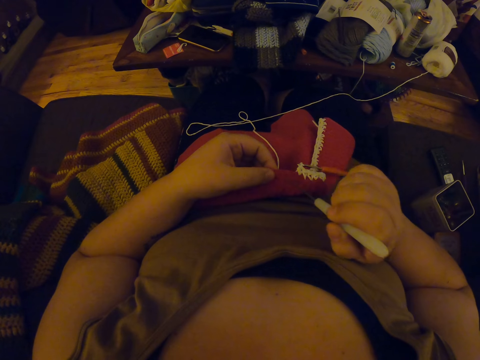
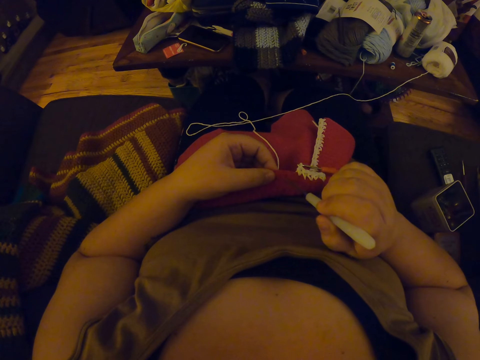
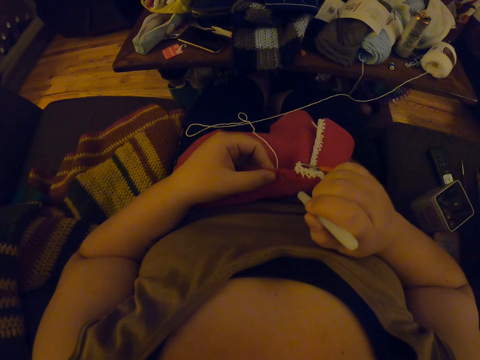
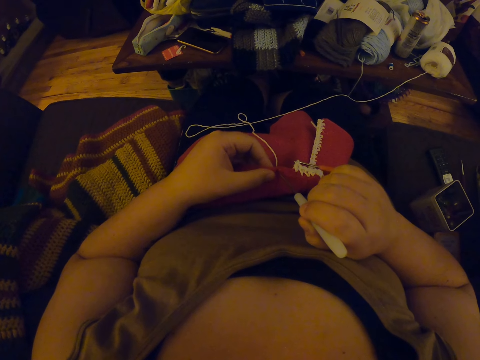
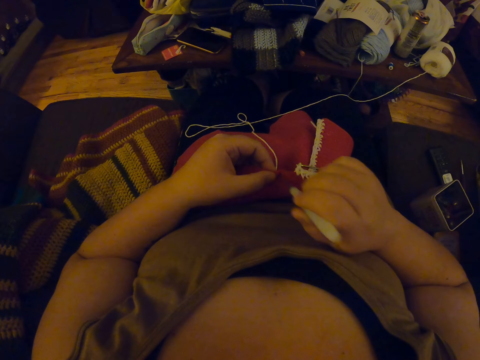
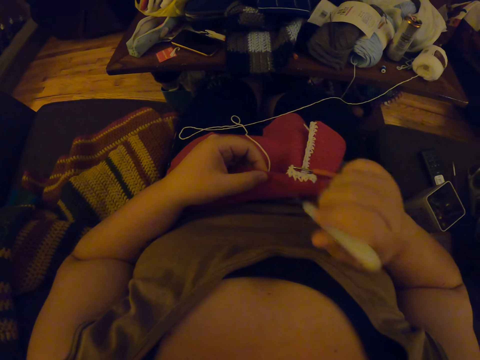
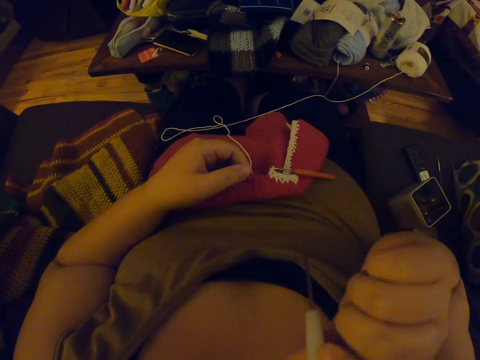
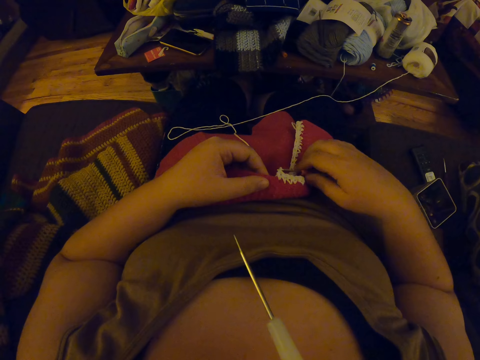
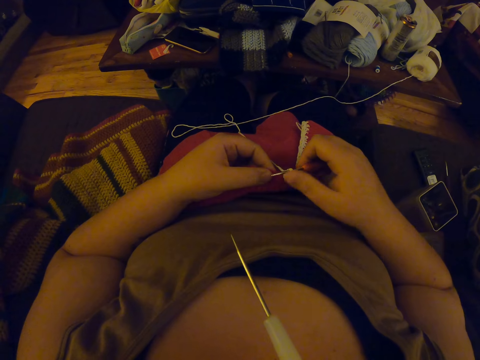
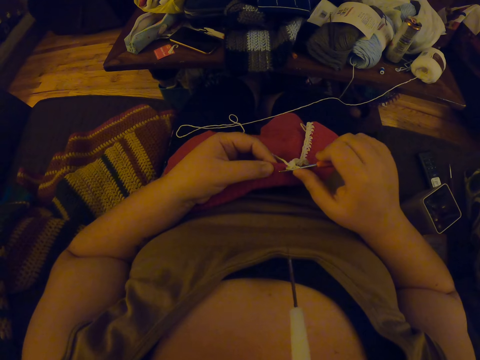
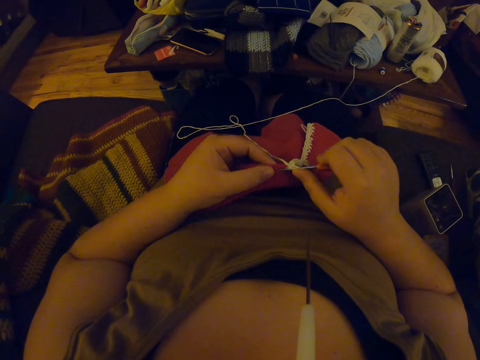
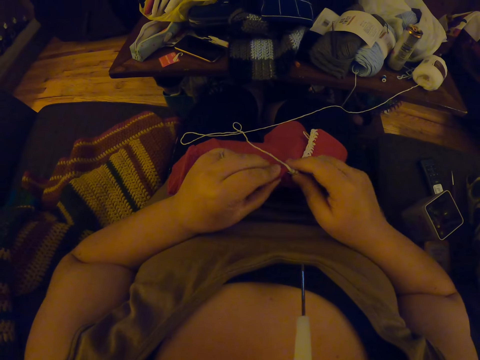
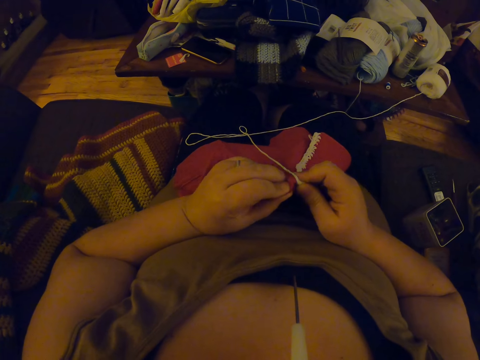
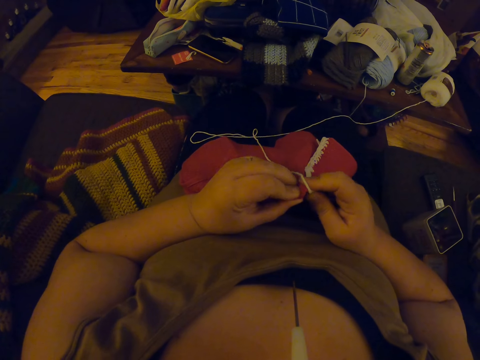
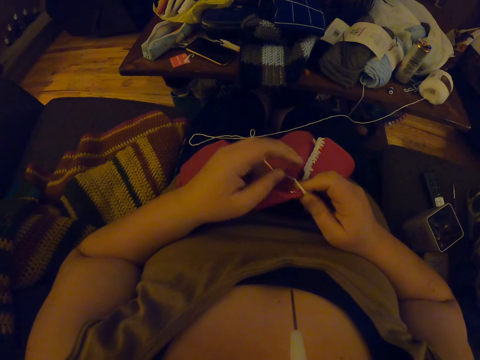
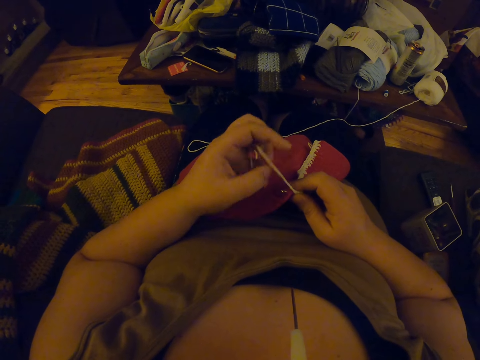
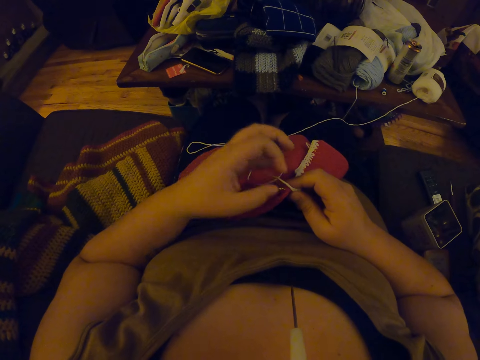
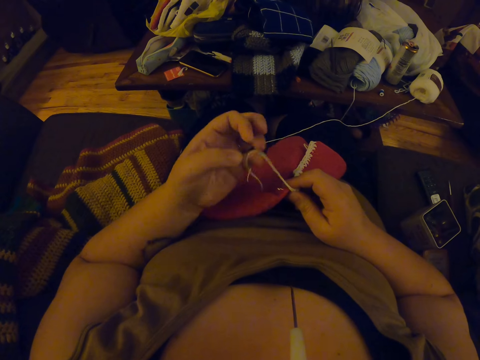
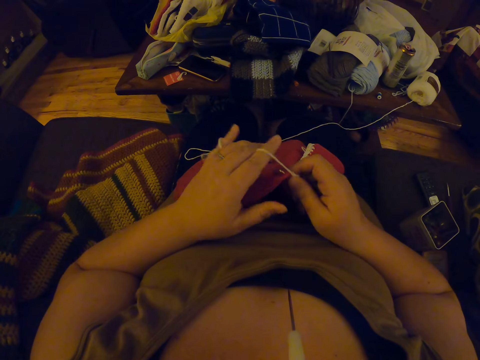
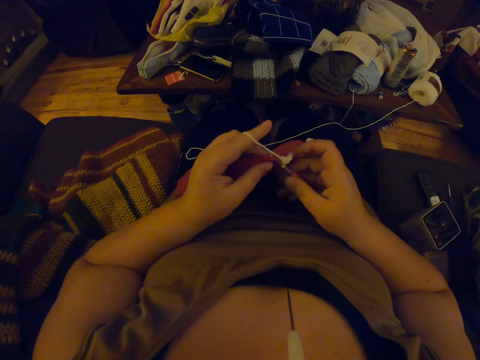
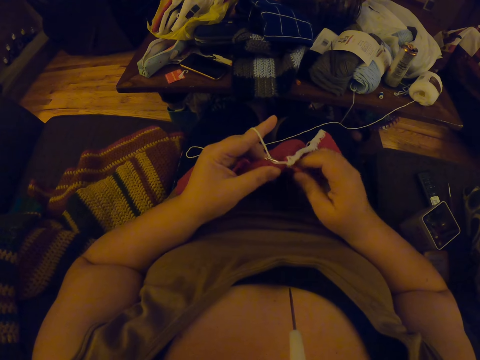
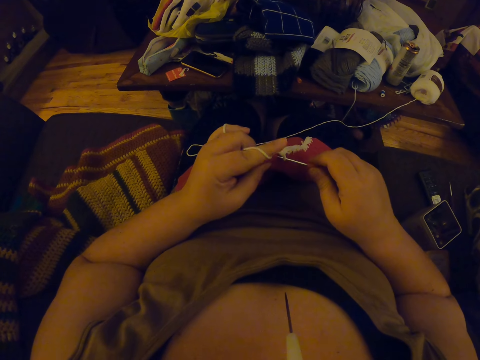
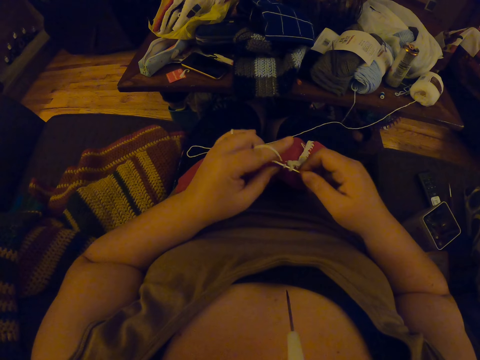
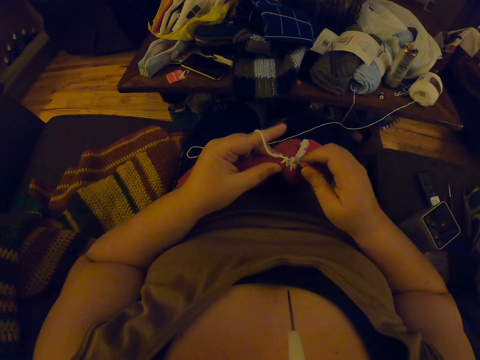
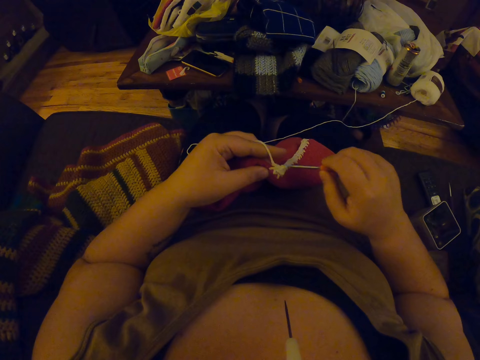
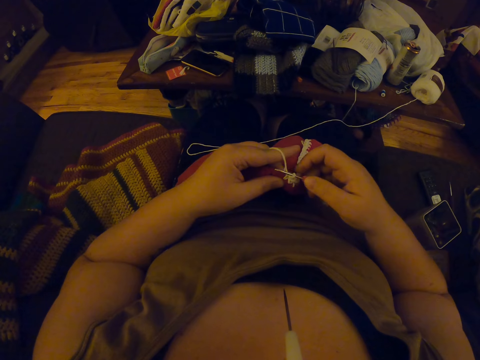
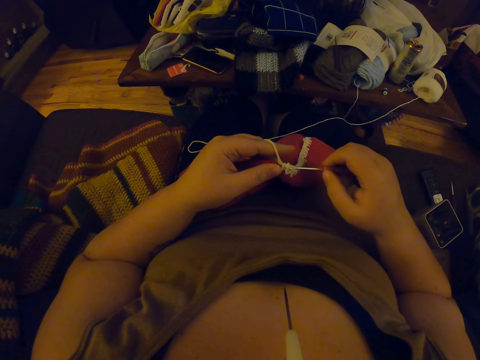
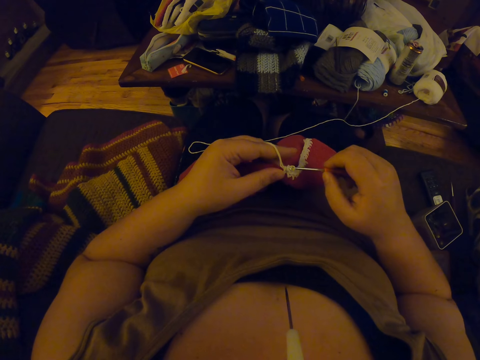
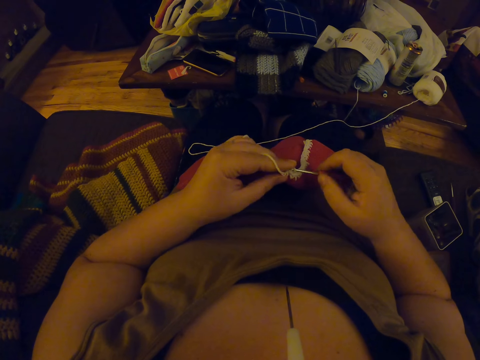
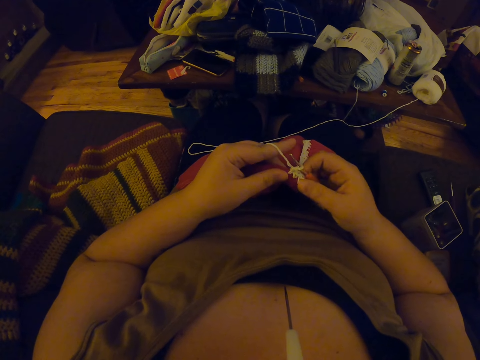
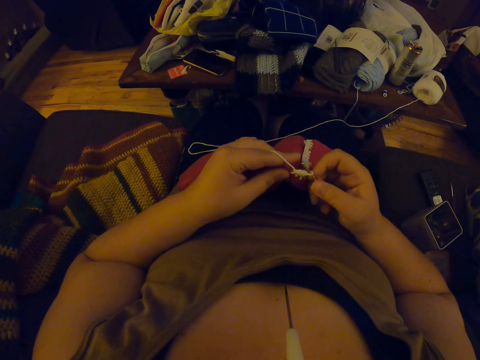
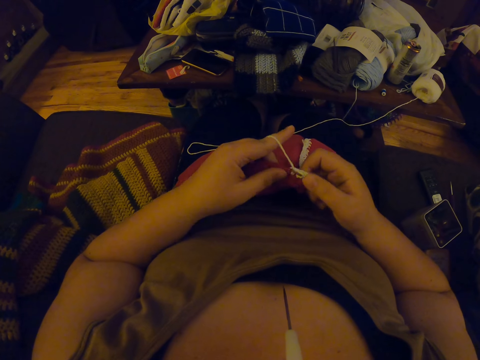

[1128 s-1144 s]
The camera wearer puts the crochet hook back into her mouth. She picks the crochet hook from her lap with her right hand. She continues crocheting with the yarn. She winds a yarn on her finger. She knits the fabric.

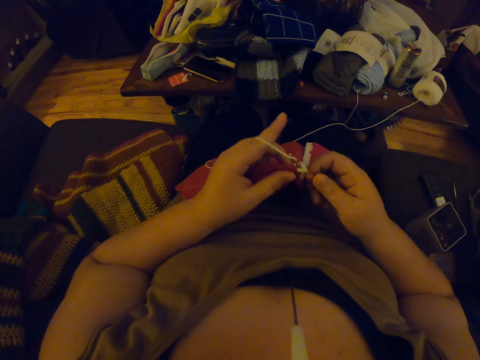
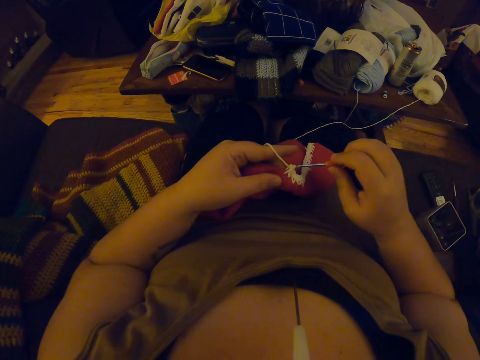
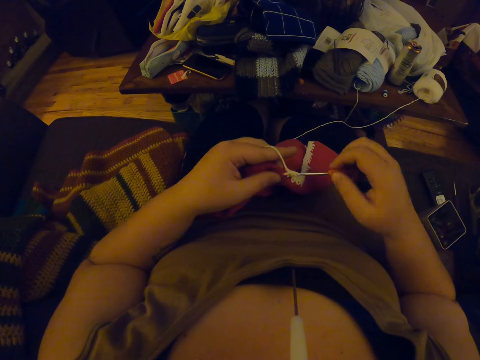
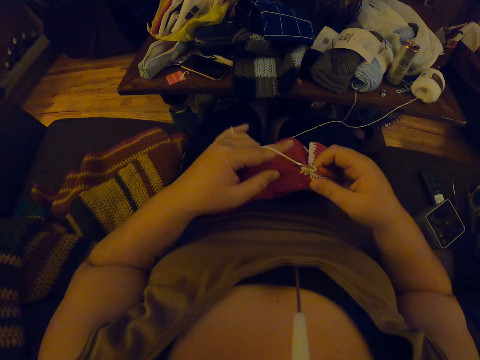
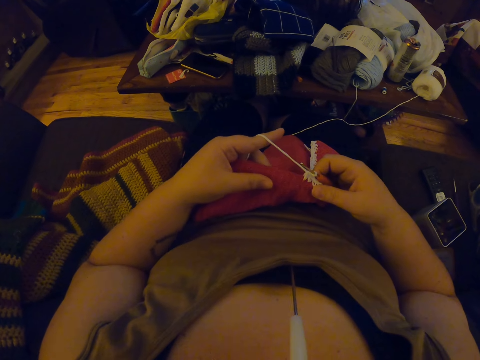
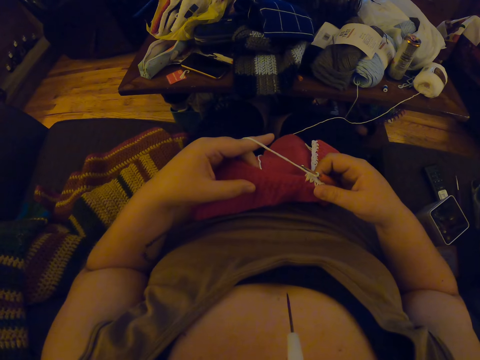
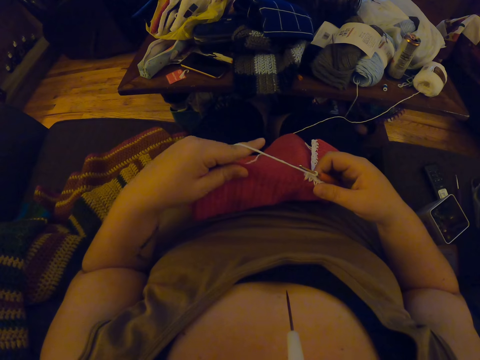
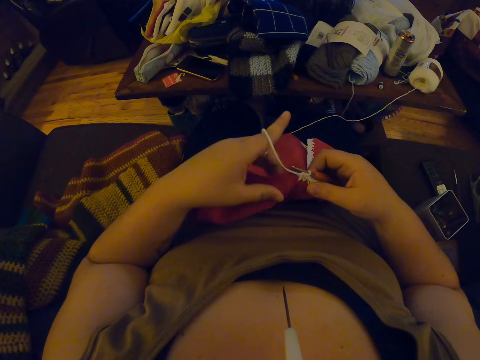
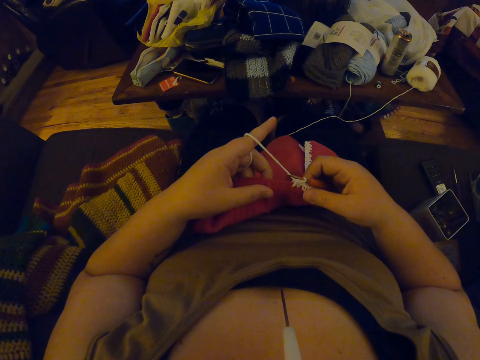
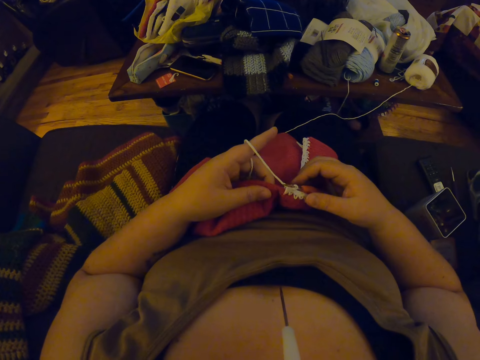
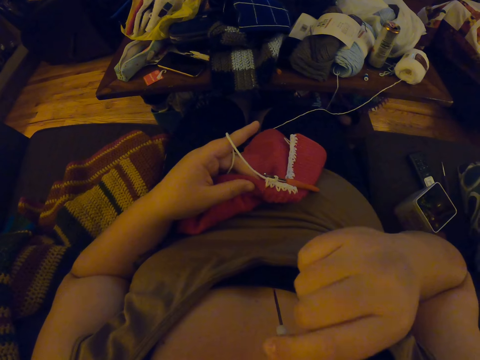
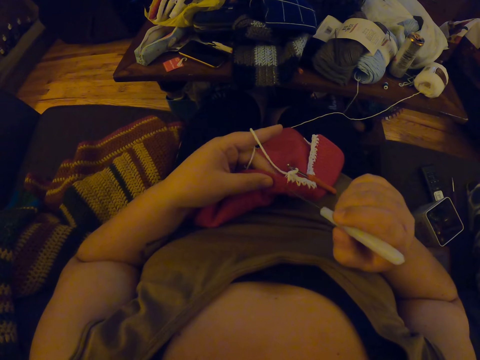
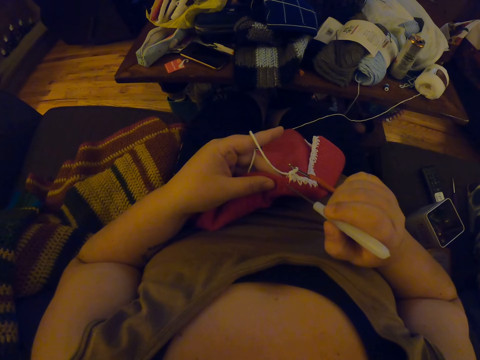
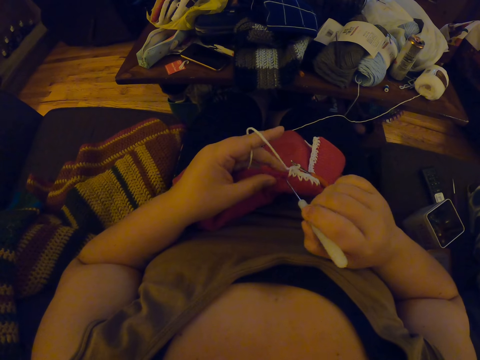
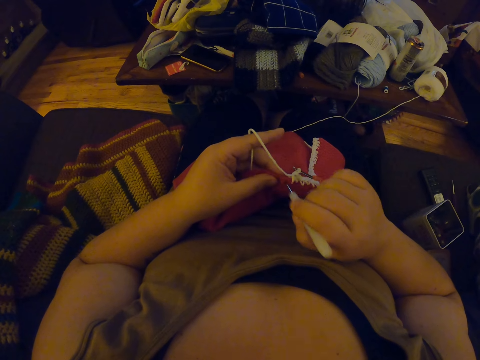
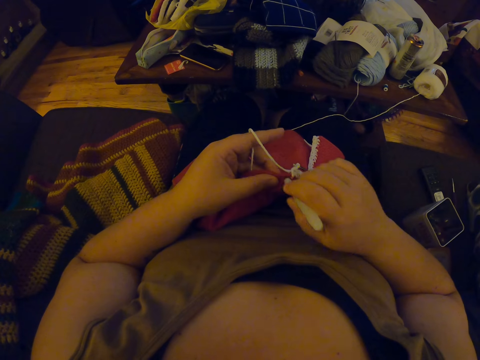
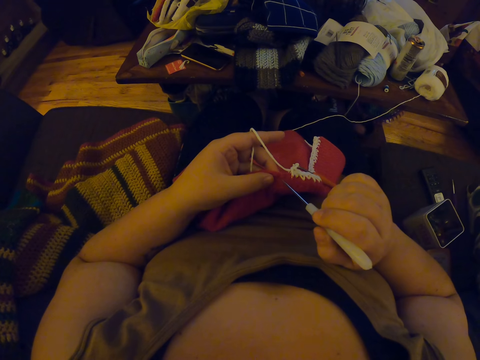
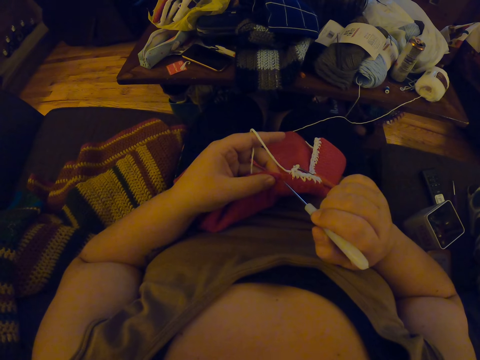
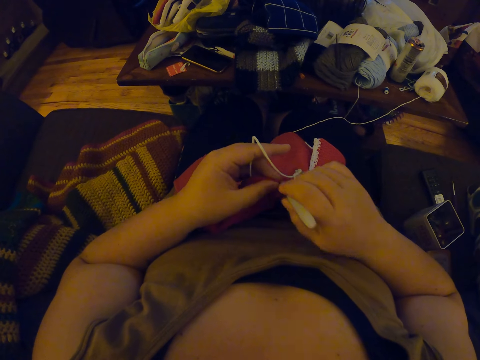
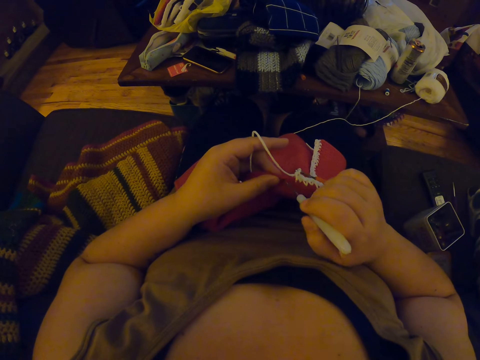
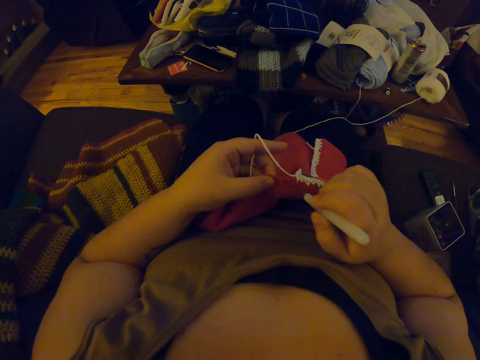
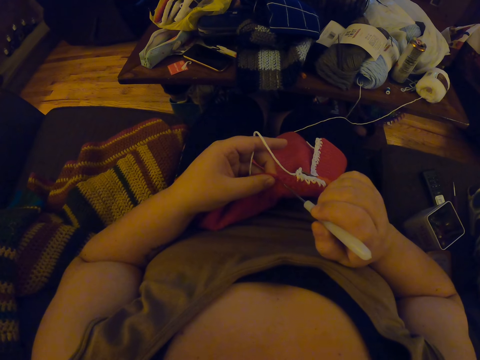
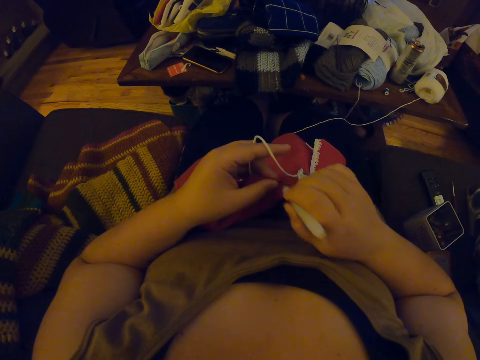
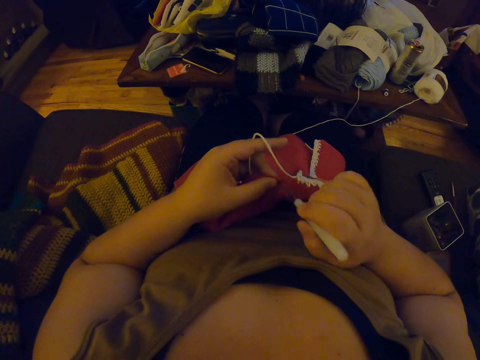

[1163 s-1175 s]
The camera wearer adjusts her left hand on the edge of the crochet. She counts the fabric holes. She drops the crochet hook on her lap. She removes the crochet hook or knitting needle from her mouth with her right hand. She makes holes on the crochet with the crochet hook. She inserts the knitting needle in the fabric holes.
